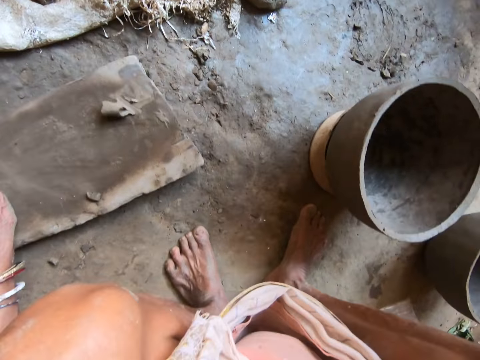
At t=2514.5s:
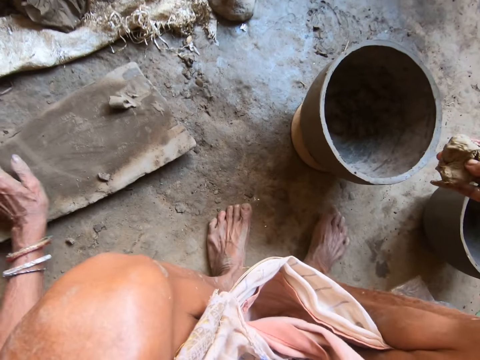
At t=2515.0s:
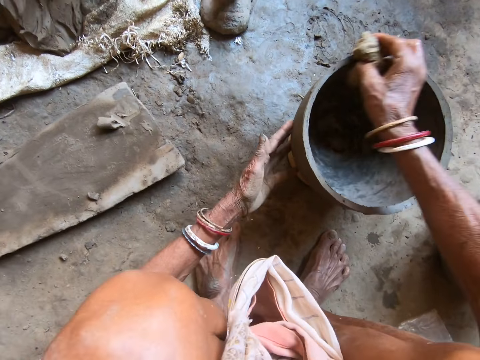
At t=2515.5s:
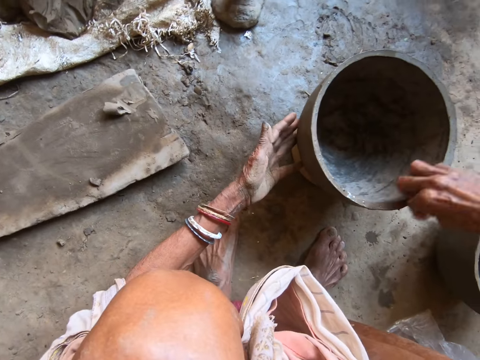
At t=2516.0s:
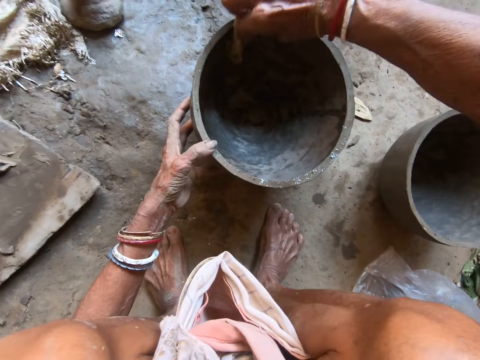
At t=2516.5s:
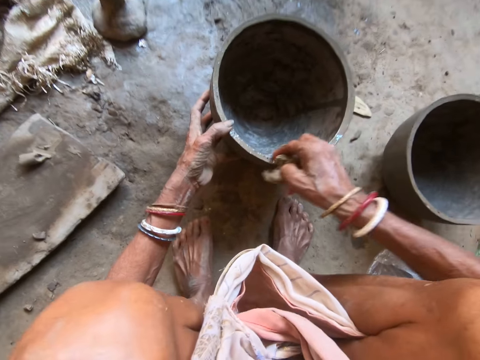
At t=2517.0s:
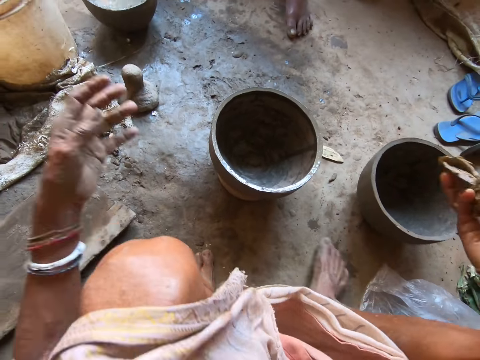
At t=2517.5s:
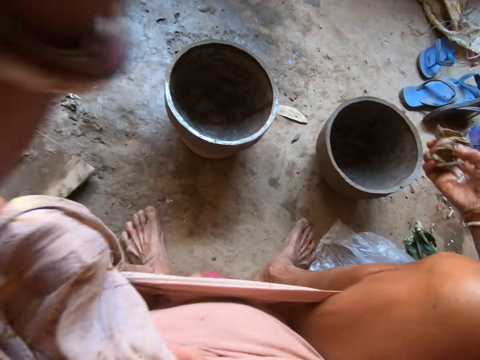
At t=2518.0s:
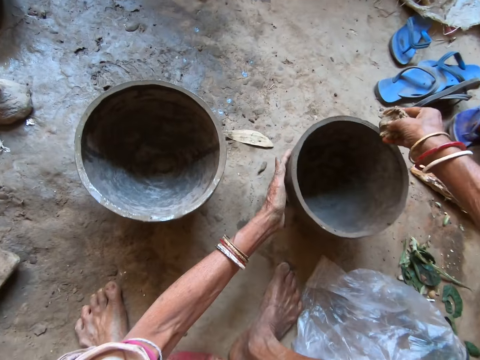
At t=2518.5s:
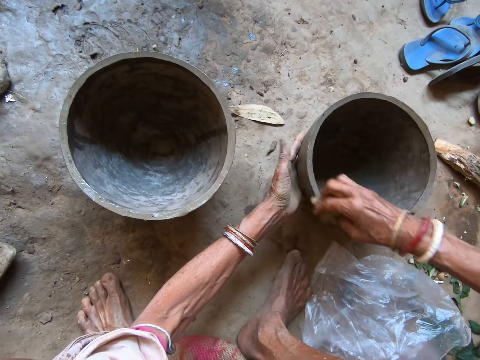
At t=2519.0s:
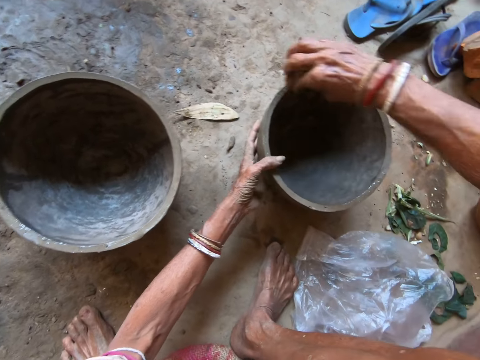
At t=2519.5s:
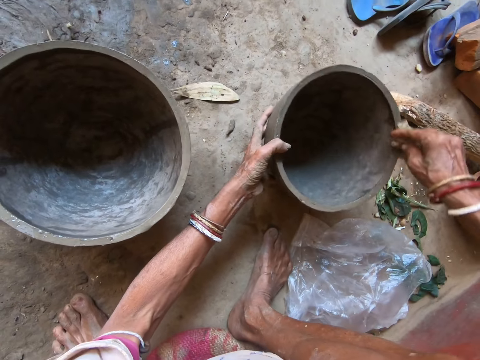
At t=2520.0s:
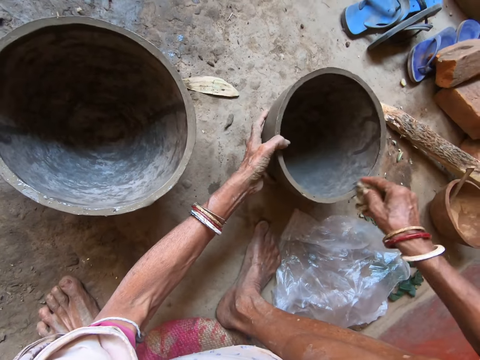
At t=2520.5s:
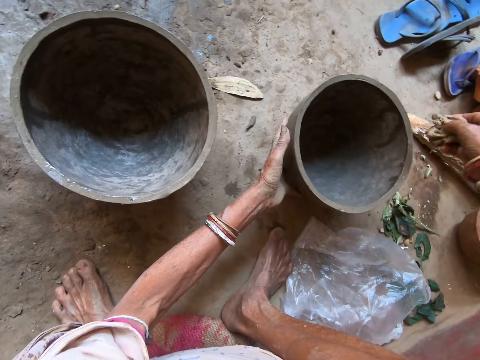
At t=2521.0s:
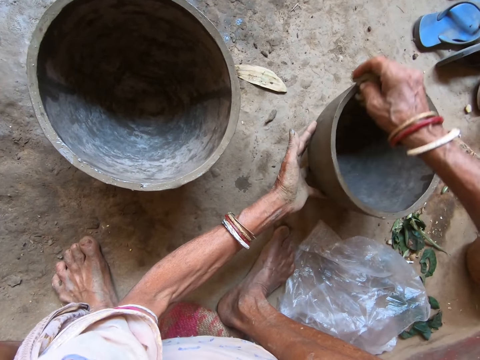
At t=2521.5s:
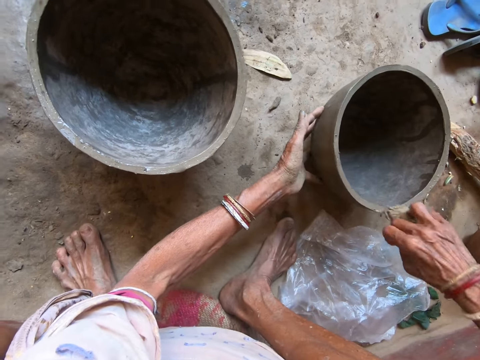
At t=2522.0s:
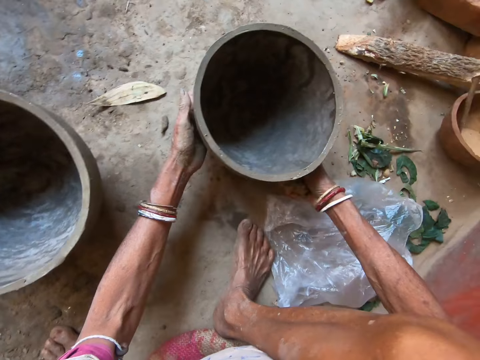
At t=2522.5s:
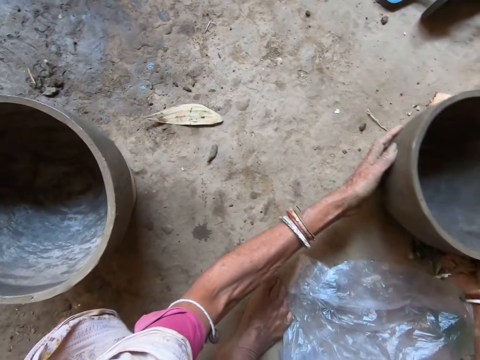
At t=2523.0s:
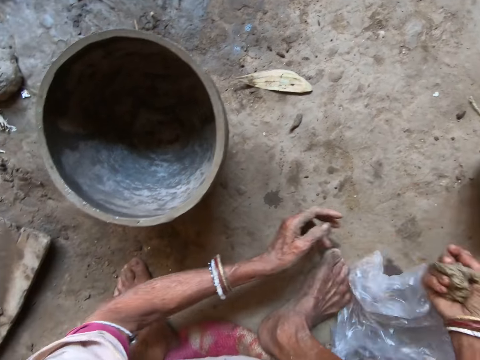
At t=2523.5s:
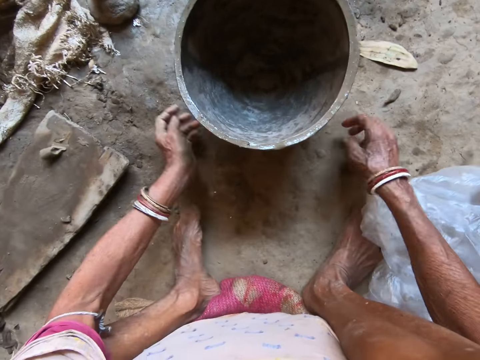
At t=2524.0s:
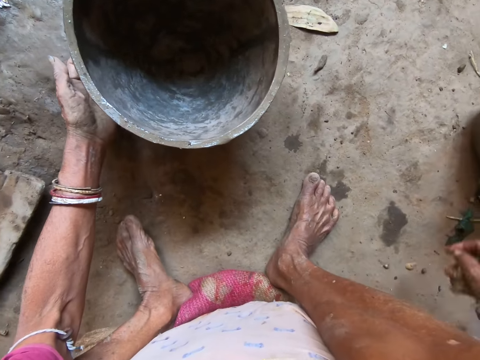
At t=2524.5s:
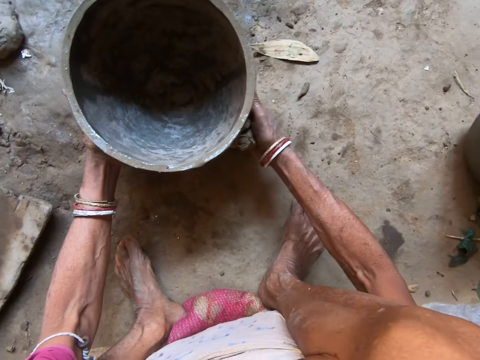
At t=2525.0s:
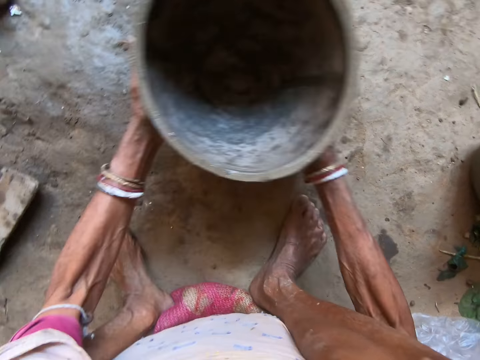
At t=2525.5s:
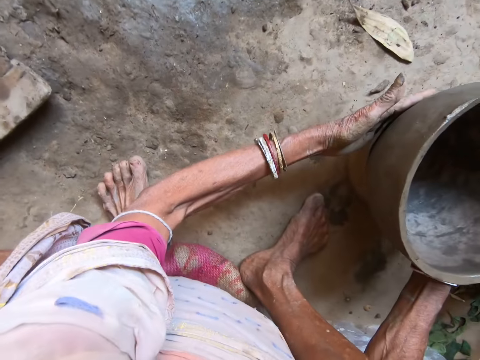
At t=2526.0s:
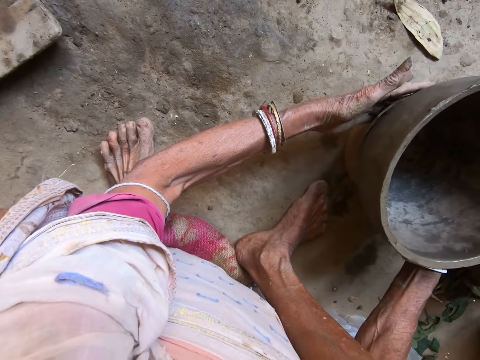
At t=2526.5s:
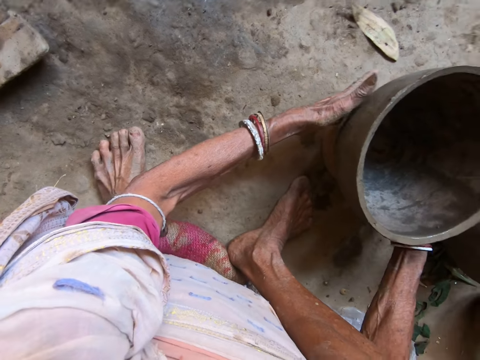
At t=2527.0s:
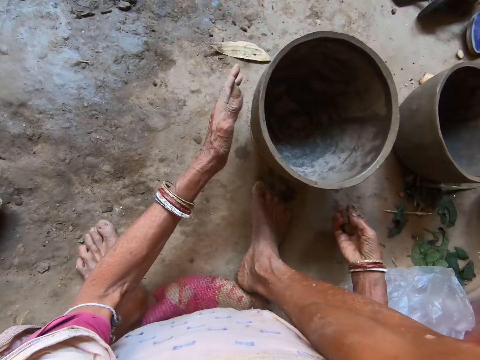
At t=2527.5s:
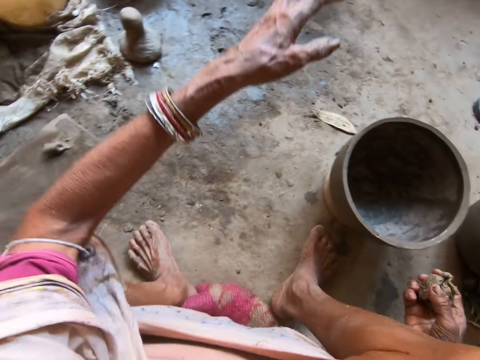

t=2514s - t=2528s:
The camera wearer holds the clay pot on the clay piece on the floor with her left hand. She wipes the clay pot on the clay piece on the floor with the foam in her right hand. She moves the hands. She holds the clay pot on the floor with her left hand. She wipes the clay pot in her left hand on the floor with the foam in her right hand. She adjusts a plastic bag on the floor with her right hand. She moves the clay pot on the clay piece on the floor with both hands. She picks up the pot. She drops the pot.

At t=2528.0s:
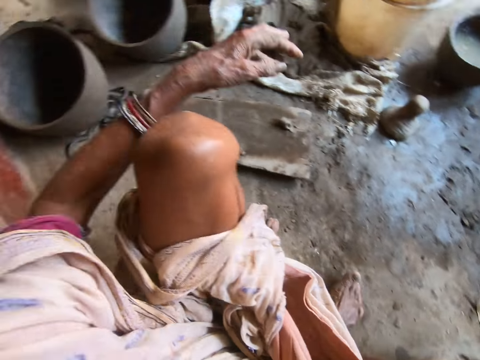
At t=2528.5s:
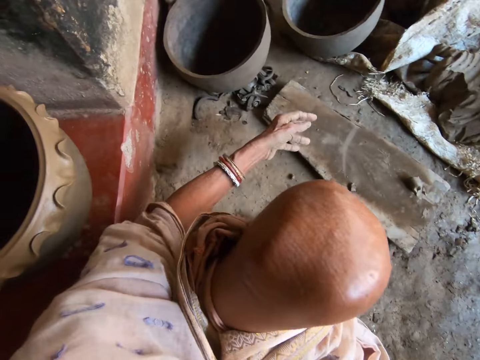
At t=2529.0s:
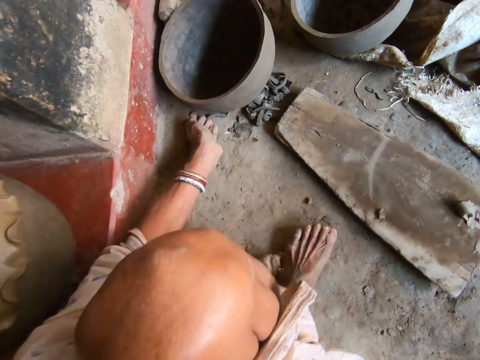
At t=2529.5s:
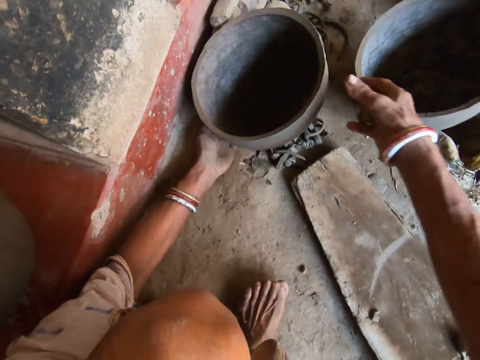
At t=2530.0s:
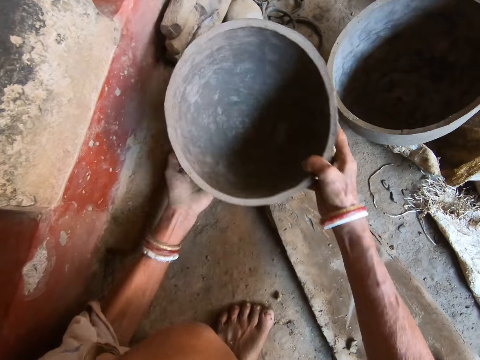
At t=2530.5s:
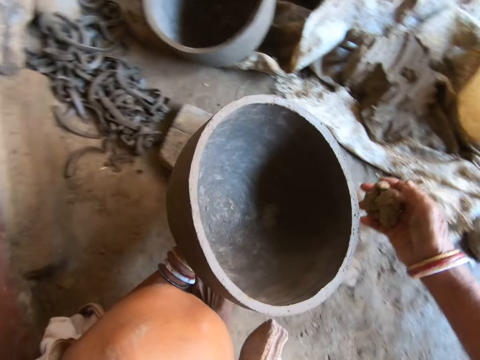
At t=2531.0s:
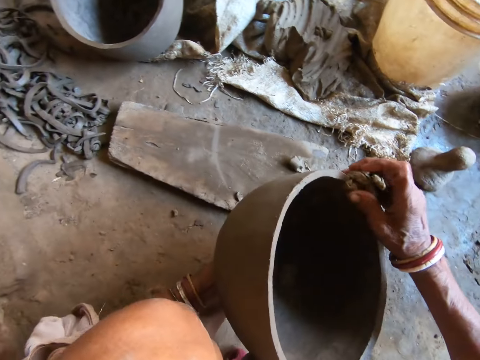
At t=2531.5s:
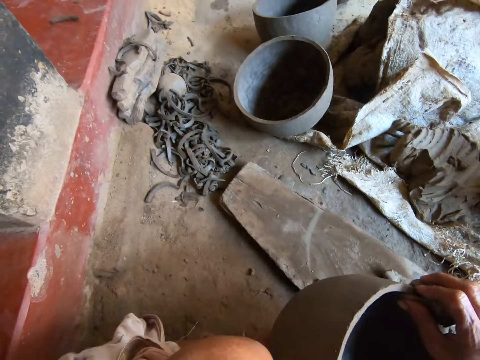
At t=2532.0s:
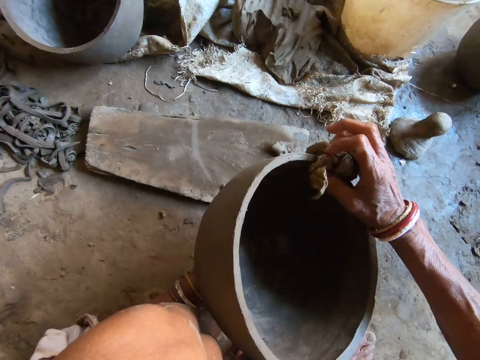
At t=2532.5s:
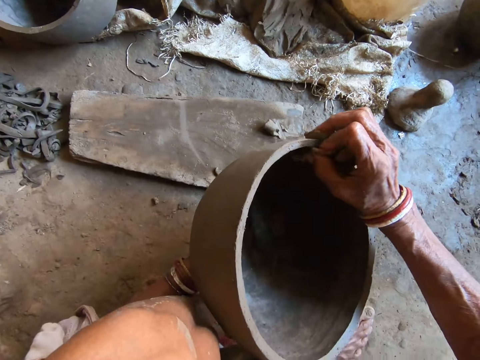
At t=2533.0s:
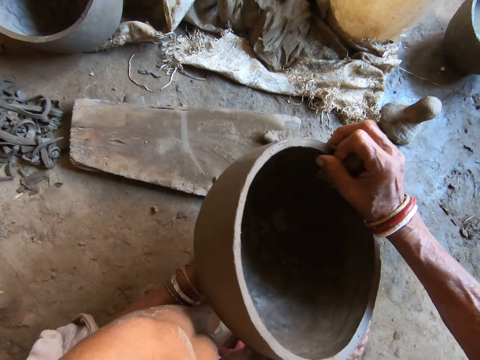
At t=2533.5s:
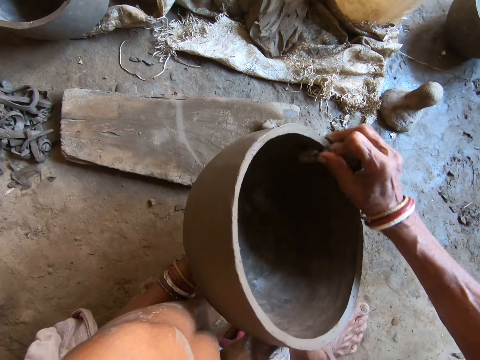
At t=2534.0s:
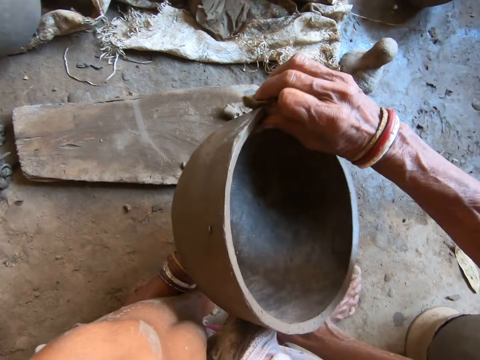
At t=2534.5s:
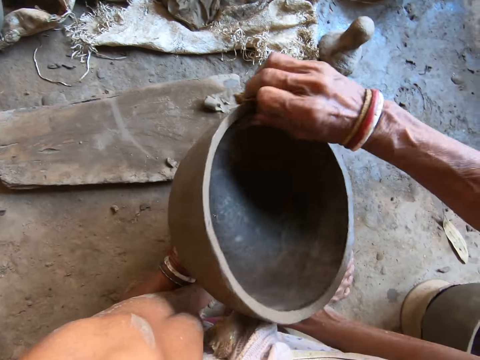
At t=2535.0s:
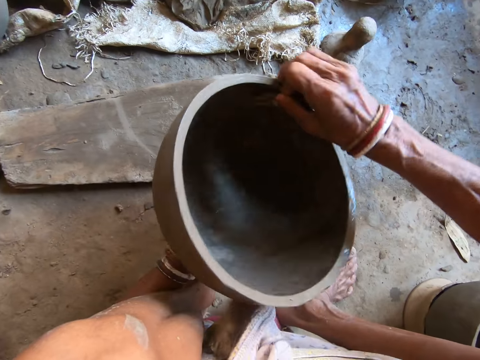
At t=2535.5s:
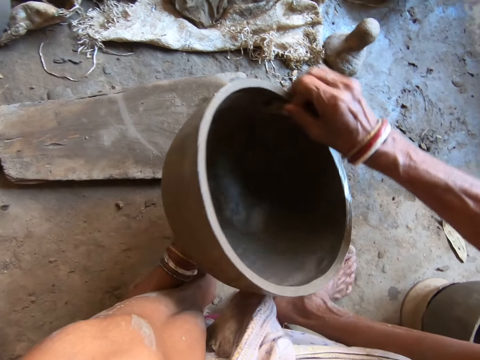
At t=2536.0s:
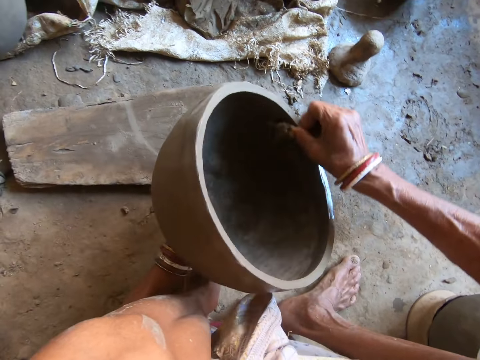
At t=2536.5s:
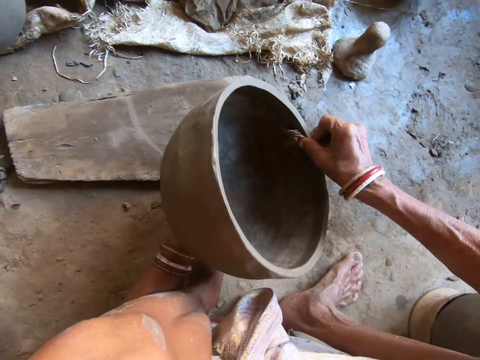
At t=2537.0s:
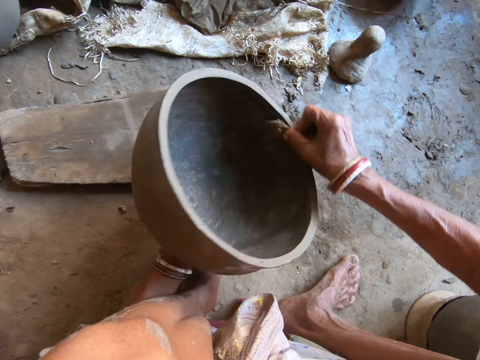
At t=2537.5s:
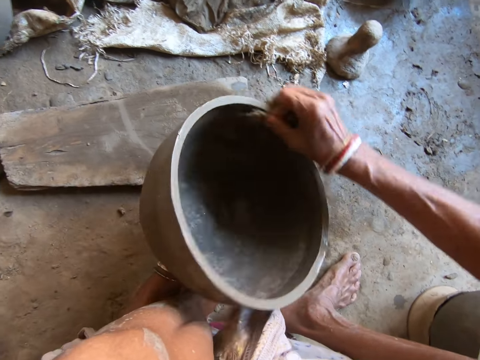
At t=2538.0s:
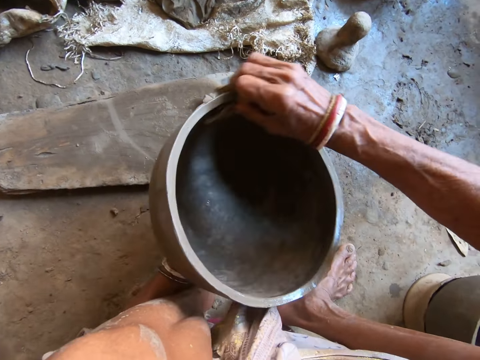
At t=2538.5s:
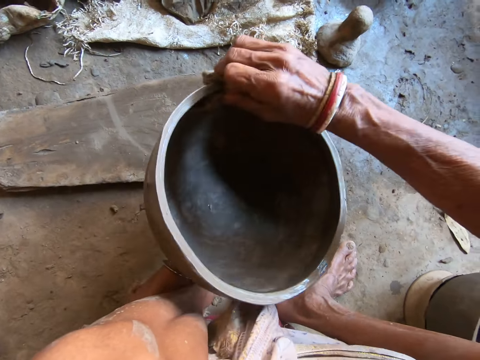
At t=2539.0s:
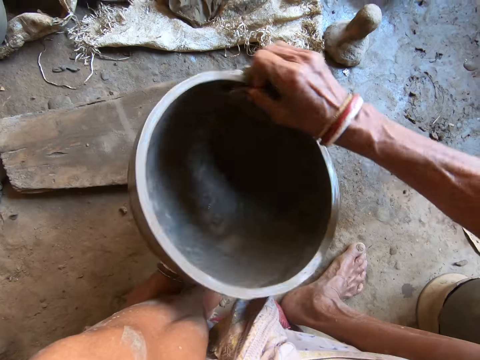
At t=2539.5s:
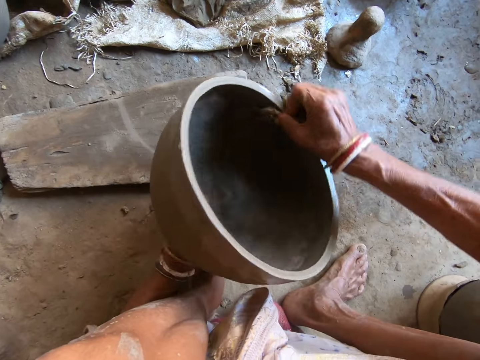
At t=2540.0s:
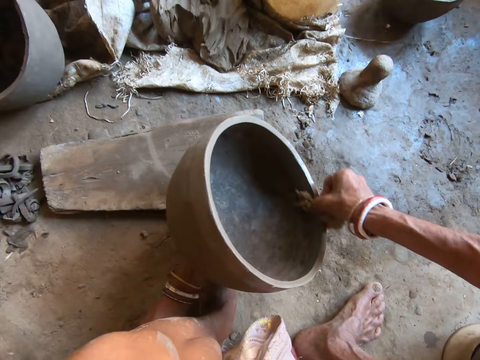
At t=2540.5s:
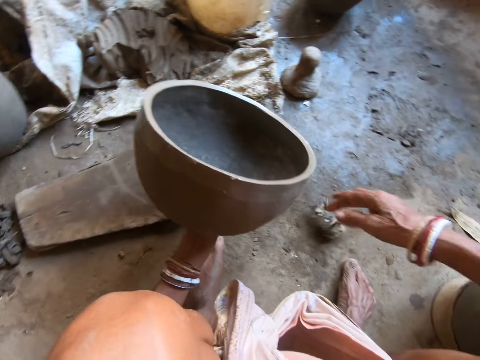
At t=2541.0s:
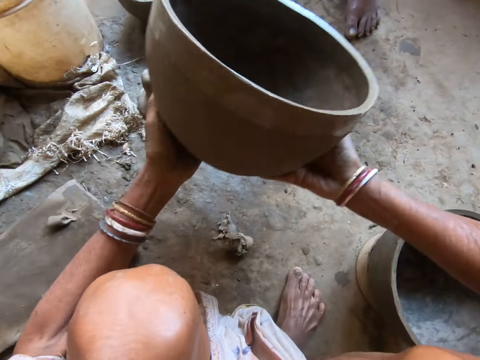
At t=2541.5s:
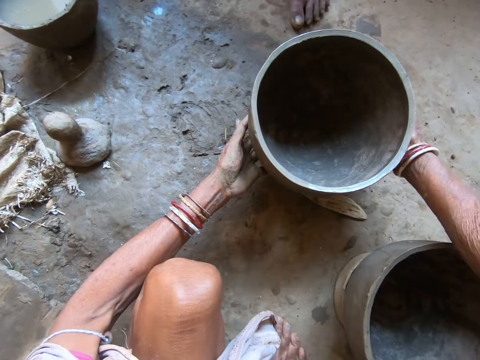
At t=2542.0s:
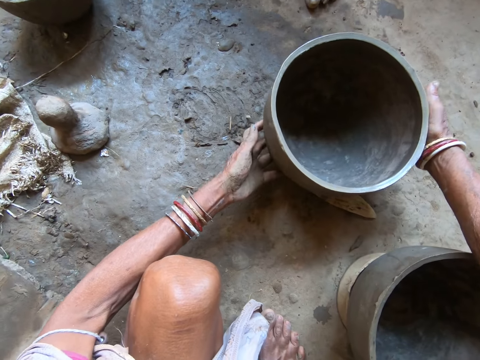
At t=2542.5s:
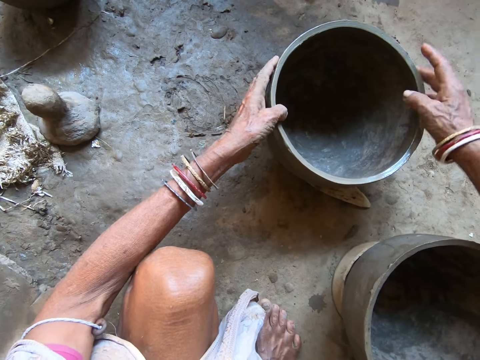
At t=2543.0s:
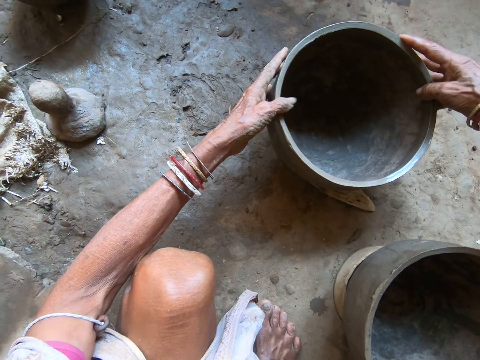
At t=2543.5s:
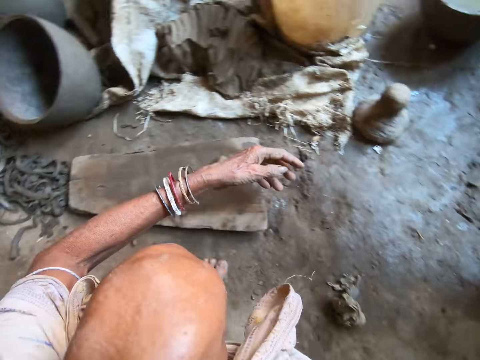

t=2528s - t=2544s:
The camera wearer moves the hand. She picks a clay pot from the floor with both hands. She holds the clay pot in her left hand. She wipes the clay pot in her left hand with the foam in her right hand. She drops the foam in her right hand onto the floor. She lifts the pot. She places the clay pot in her left hand onto the floor with both hands.
